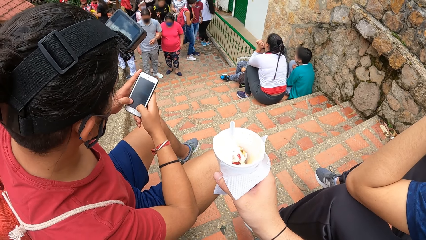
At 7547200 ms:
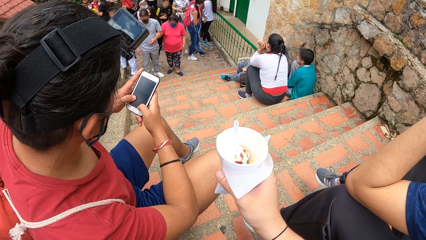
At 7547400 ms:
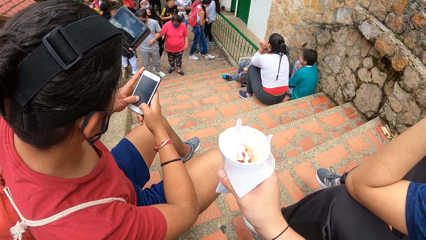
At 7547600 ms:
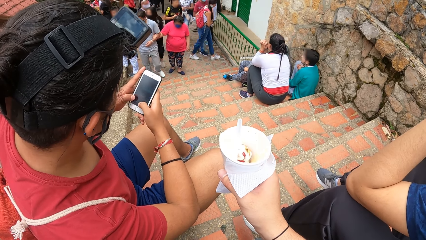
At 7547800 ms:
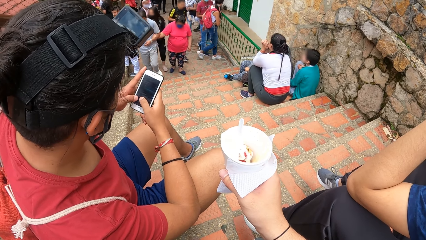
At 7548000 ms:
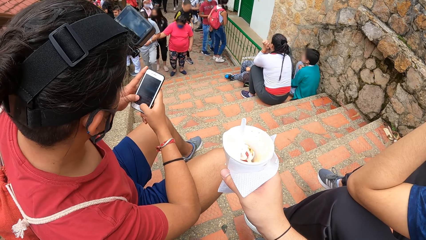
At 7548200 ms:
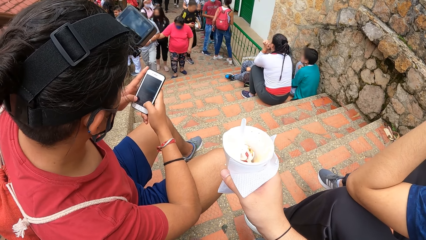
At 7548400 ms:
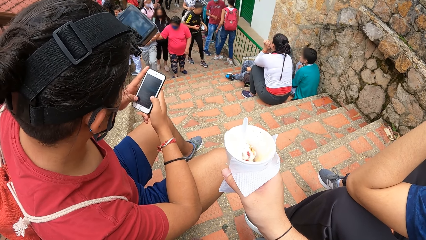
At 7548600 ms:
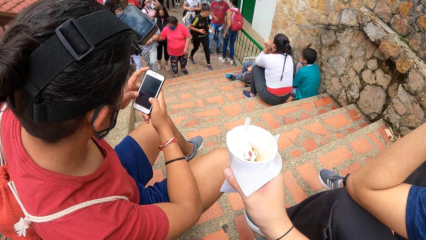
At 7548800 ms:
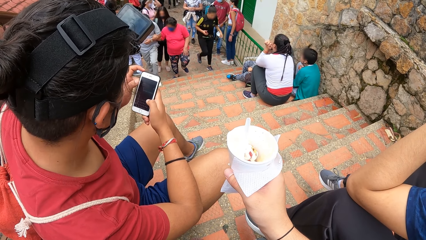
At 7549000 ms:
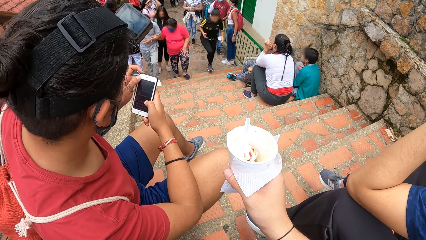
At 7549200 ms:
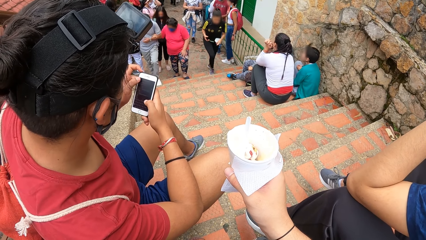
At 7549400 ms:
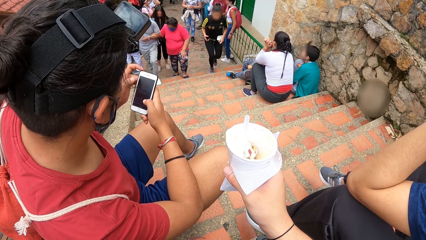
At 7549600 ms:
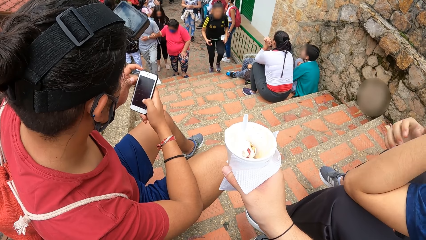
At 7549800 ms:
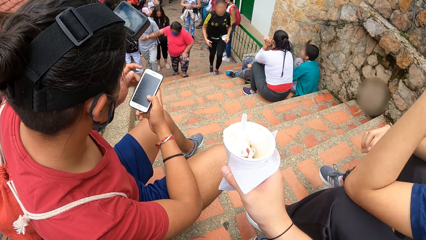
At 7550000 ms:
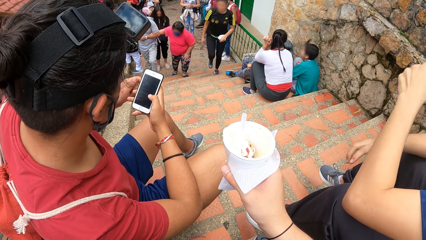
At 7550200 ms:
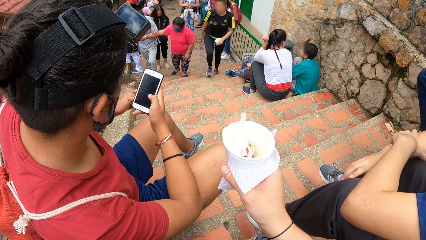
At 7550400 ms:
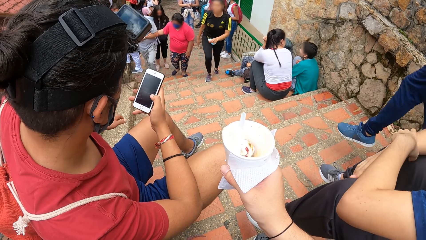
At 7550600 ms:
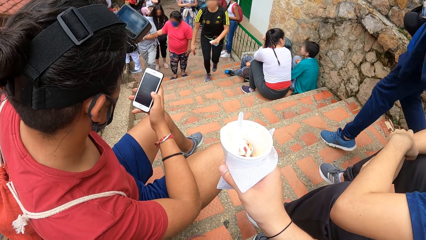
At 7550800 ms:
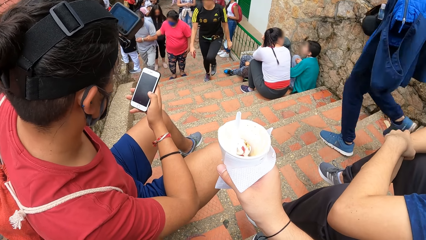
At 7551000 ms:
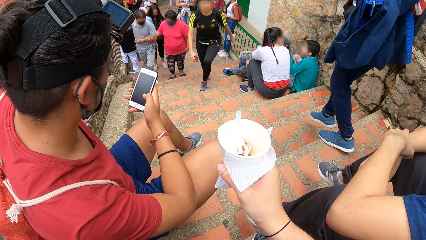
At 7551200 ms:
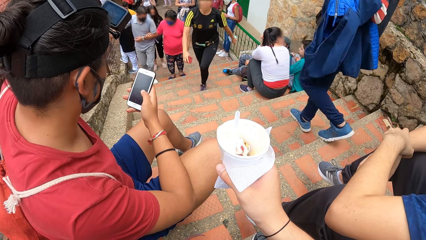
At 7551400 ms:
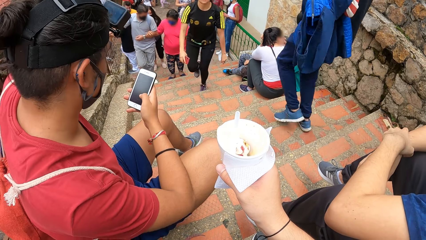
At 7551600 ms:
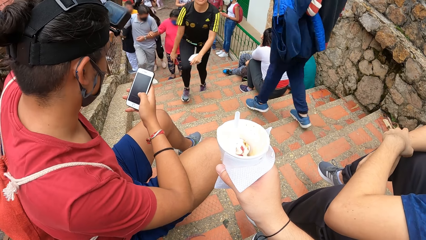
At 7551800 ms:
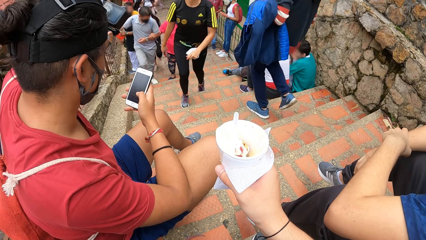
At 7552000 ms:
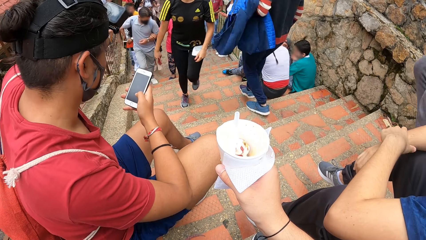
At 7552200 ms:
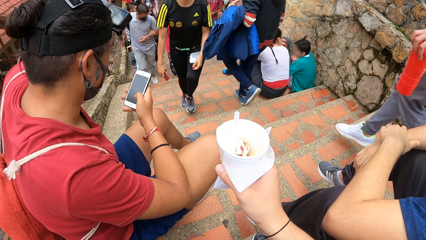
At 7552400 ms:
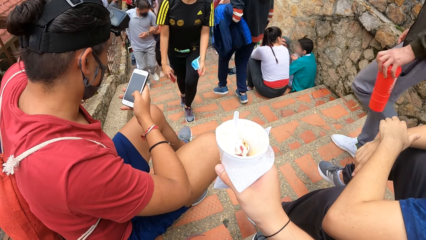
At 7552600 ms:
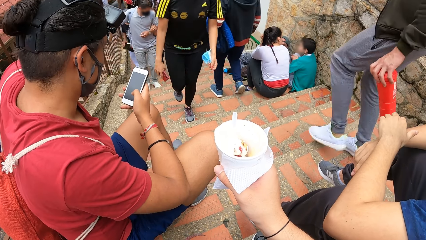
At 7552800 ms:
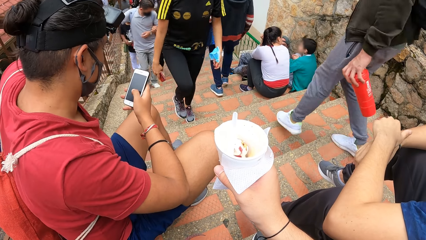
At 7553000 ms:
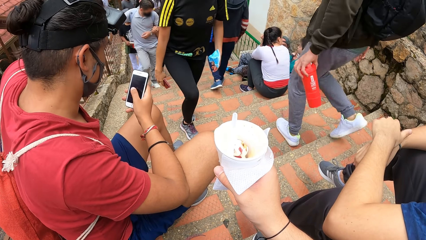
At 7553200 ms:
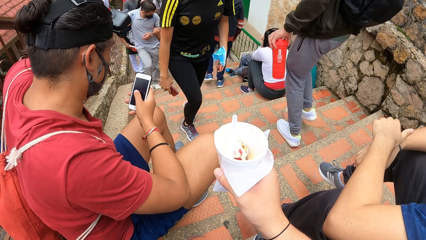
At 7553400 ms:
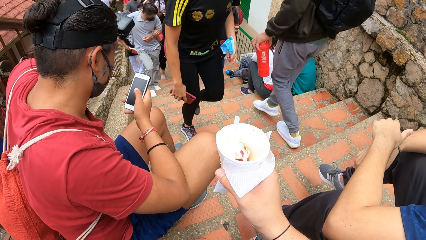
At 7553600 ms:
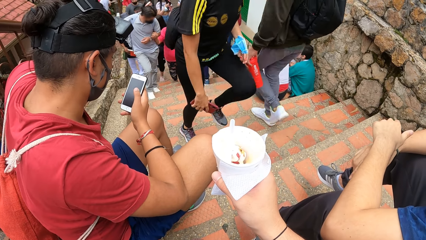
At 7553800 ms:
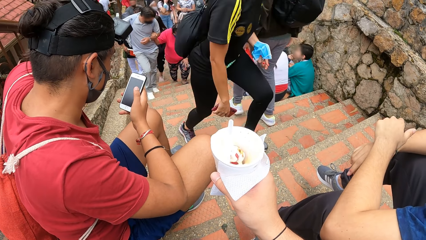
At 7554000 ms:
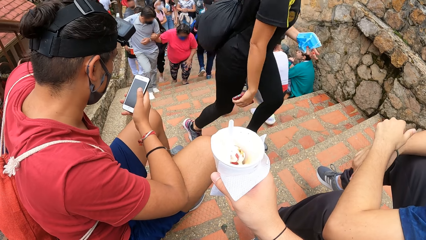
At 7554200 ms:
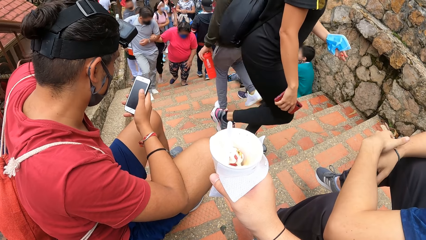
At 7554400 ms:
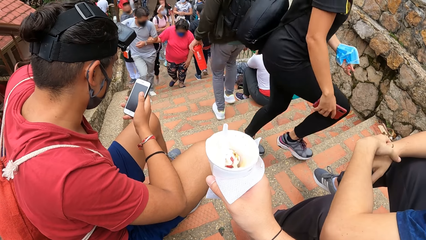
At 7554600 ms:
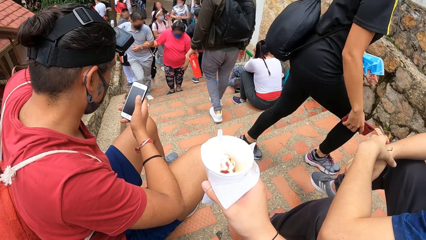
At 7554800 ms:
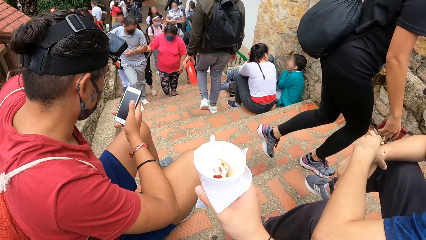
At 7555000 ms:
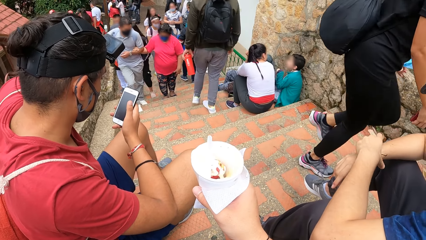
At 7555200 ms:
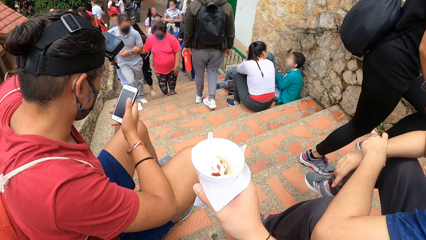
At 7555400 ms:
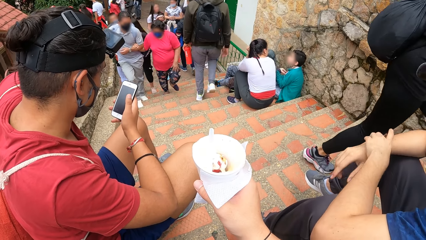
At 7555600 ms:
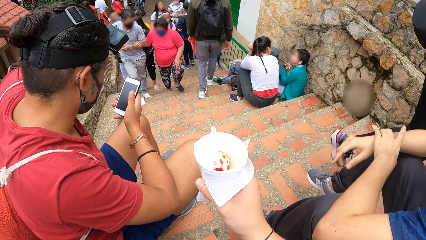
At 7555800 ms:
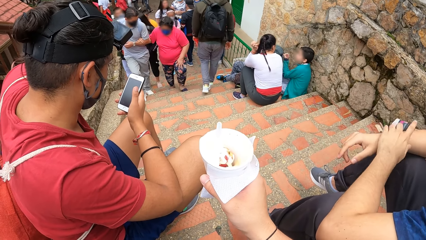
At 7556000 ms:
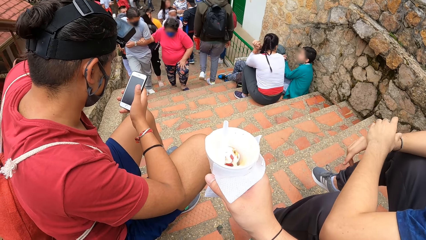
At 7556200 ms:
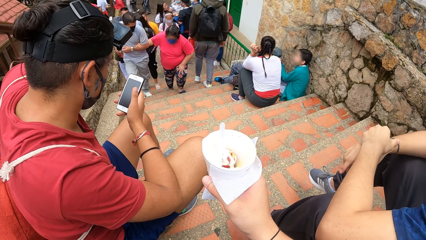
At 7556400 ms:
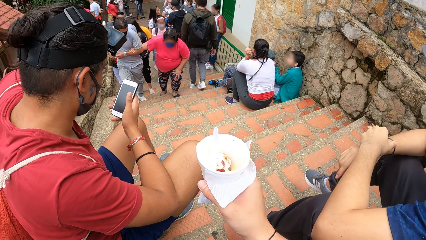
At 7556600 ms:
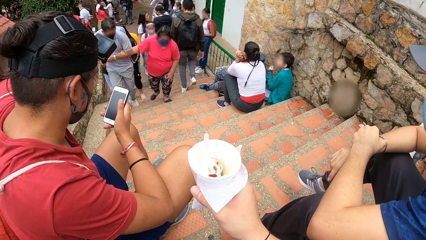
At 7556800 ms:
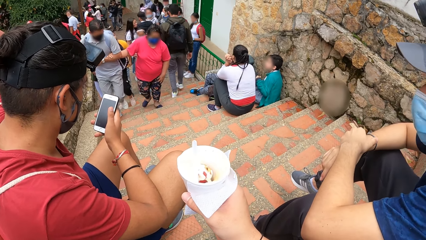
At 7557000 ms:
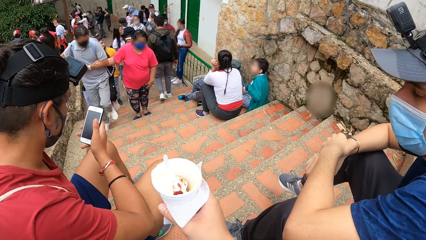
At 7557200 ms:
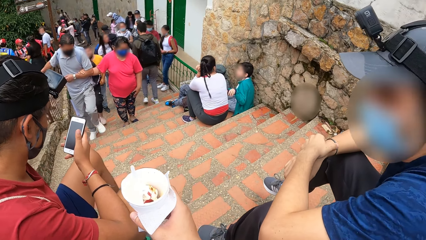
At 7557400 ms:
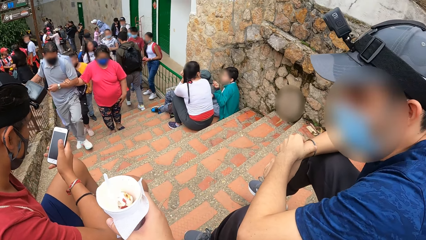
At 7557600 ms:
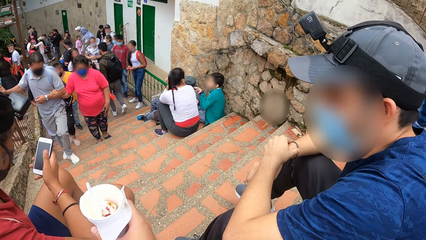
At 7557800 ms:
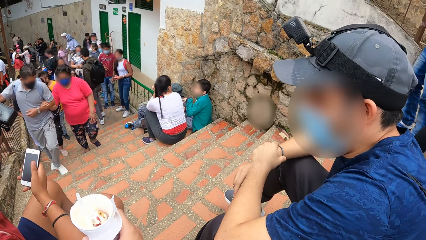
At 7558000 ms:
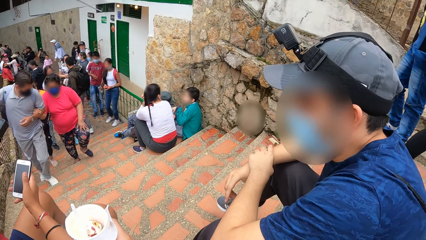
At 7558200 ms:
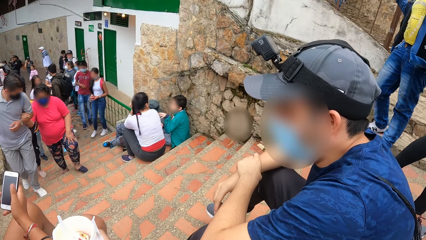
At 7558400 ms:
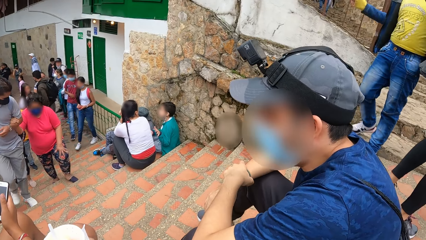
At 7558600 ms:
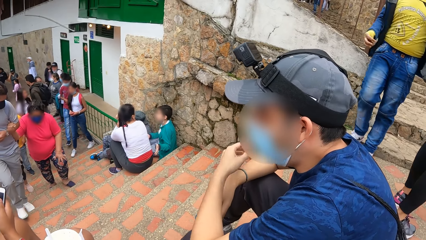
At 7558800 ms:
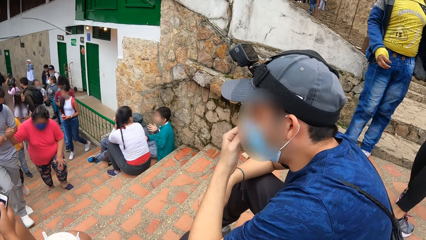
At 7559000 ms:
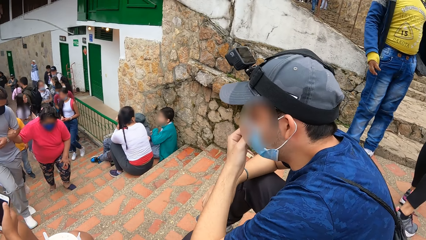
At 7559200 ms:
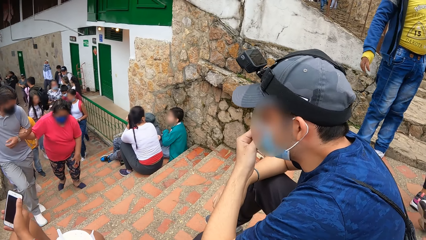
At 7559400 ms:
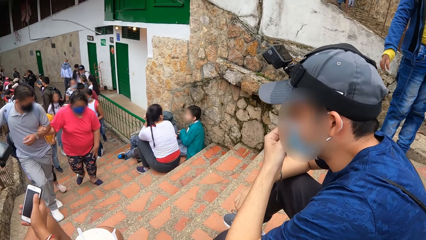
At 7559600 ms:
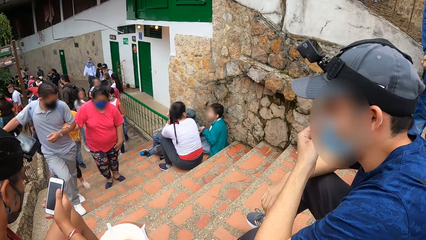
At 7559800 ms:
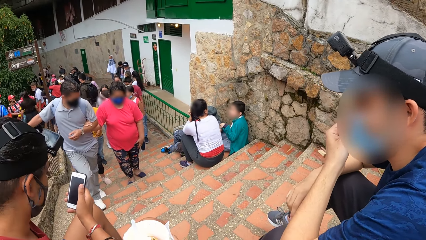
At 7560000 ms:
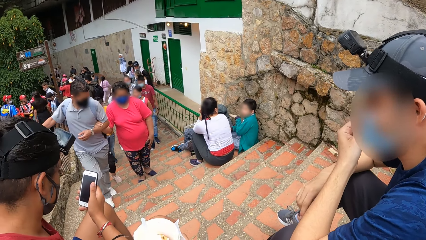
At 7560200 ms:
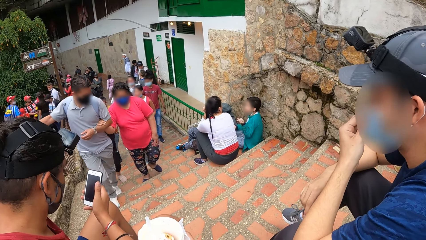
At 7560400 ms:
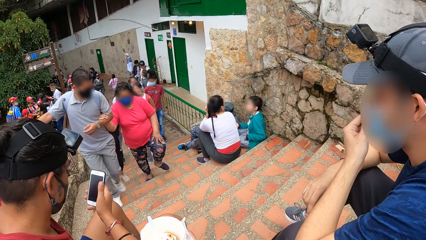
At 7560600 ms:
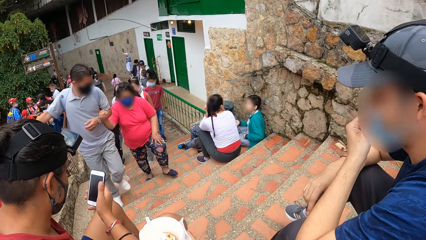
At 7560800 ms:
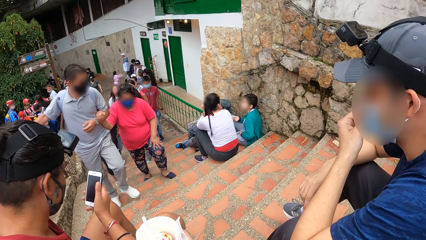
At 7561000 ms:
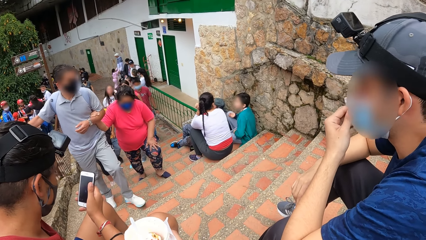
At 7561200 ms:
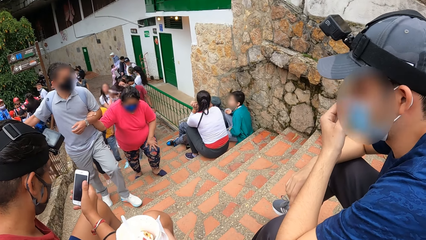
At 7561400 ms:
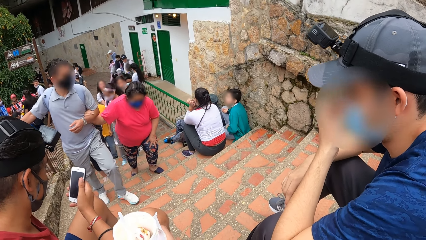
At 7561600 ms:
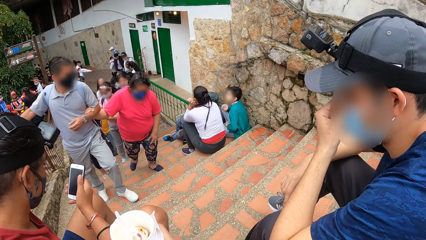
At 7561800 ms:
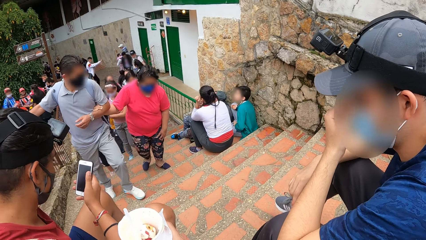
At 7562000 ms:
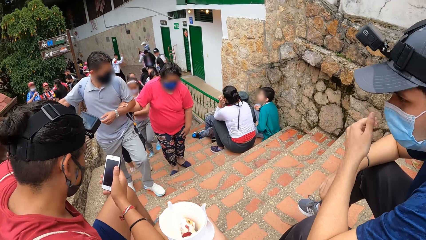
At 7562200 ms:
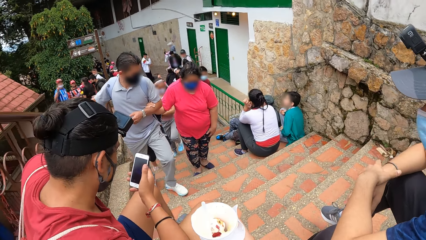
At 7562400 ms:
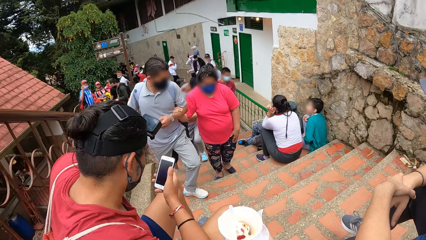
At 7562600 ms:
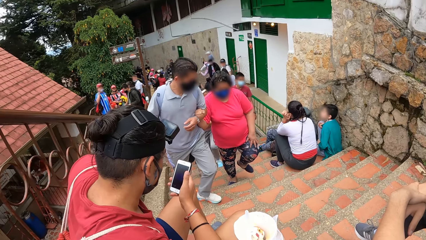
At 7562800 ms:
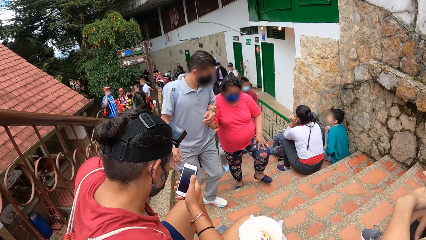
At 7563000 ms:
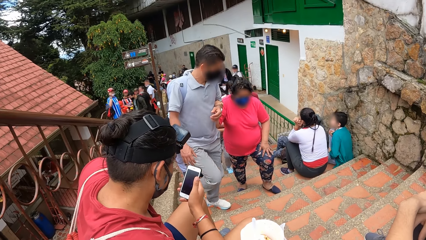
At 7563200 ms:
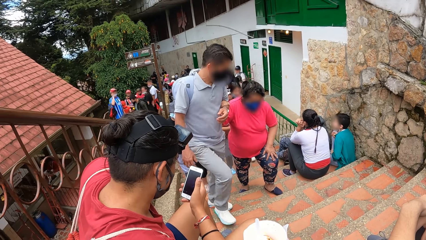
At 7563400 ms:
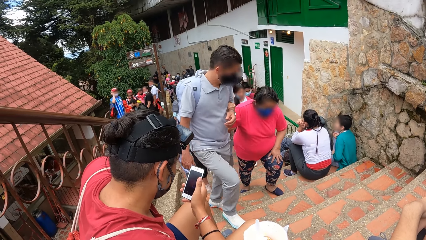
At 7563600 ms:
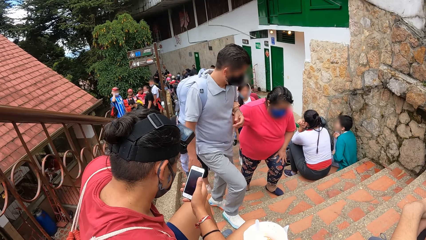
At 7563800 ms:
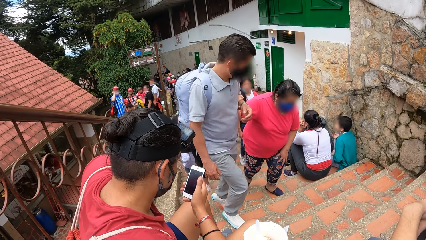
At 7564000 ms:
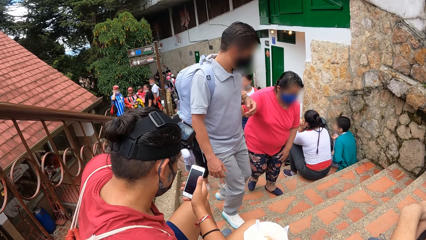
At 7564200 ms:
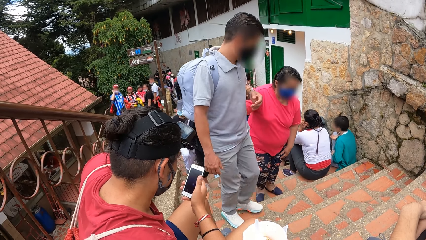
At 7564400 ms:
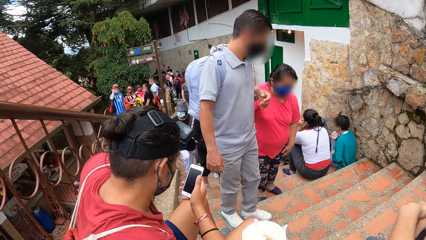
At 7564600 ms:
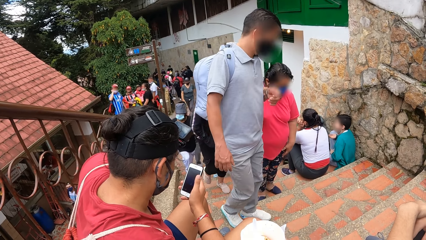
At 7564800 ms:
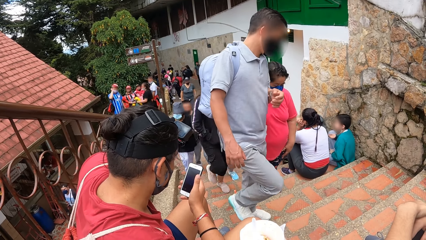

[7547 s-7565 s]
A male holds his hands together. Another male operates the phone with his hands. The first male adjusts a wristband with his hand. The first male adjusts a mask with his hand.
